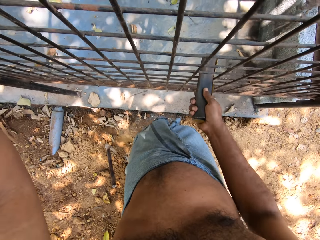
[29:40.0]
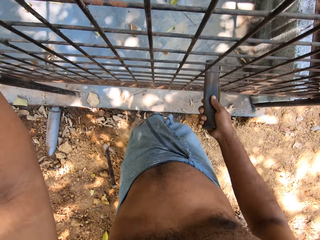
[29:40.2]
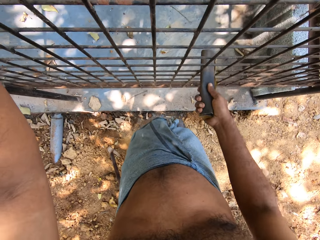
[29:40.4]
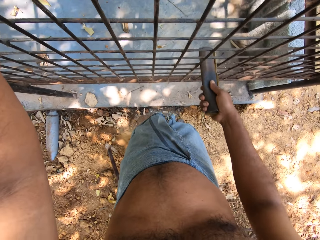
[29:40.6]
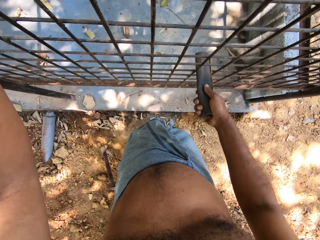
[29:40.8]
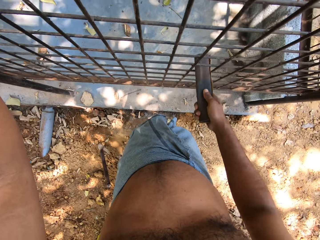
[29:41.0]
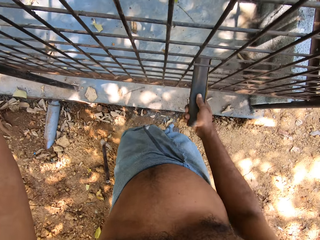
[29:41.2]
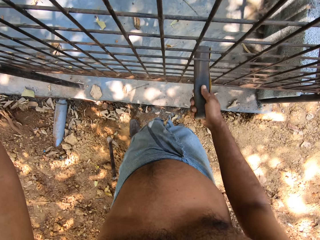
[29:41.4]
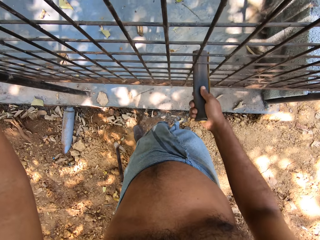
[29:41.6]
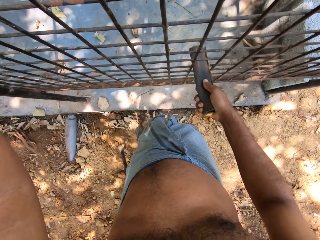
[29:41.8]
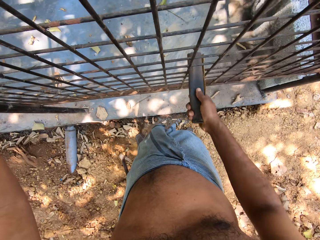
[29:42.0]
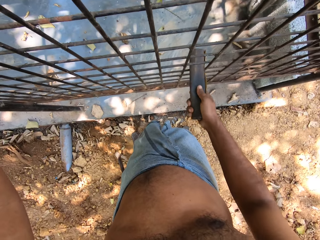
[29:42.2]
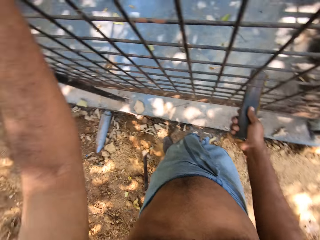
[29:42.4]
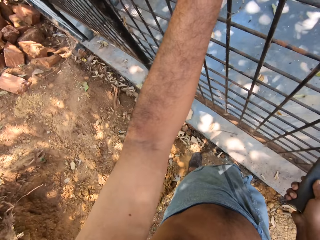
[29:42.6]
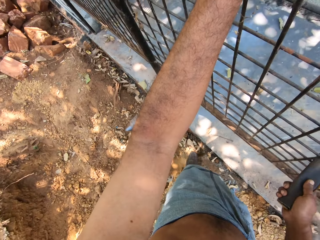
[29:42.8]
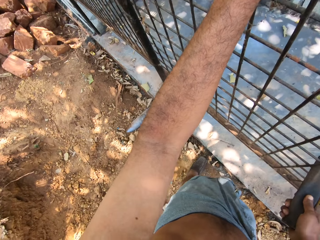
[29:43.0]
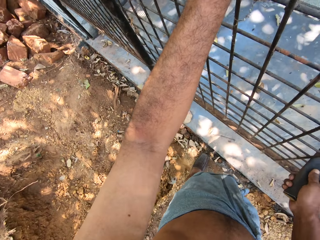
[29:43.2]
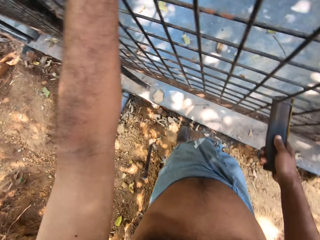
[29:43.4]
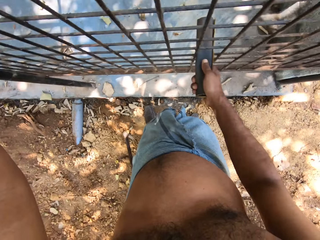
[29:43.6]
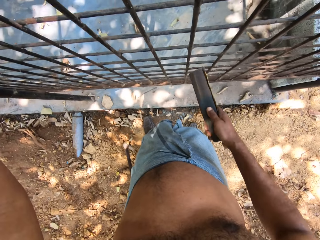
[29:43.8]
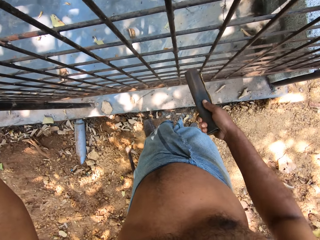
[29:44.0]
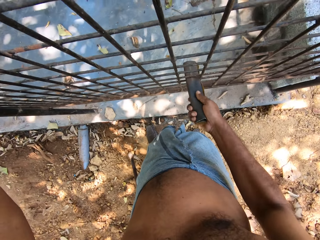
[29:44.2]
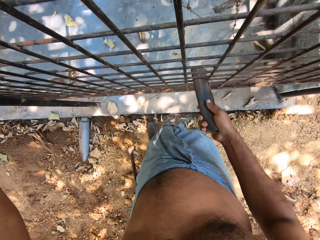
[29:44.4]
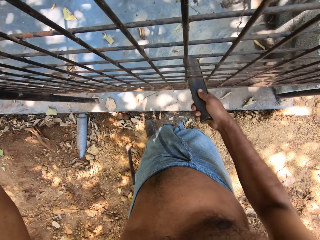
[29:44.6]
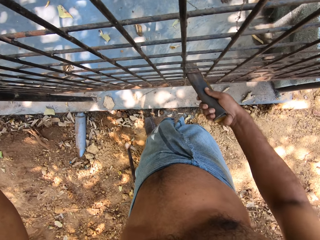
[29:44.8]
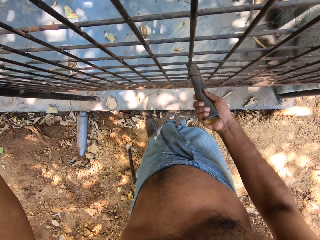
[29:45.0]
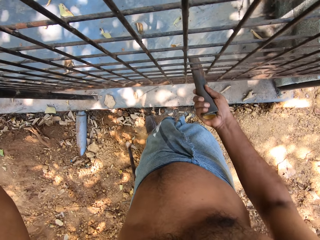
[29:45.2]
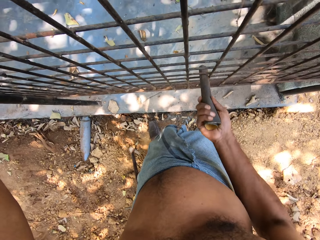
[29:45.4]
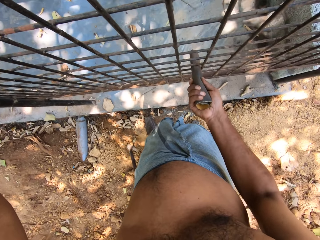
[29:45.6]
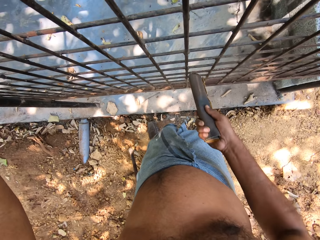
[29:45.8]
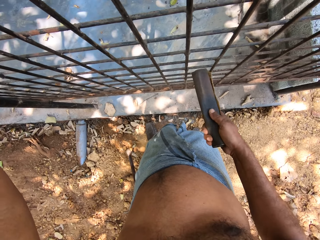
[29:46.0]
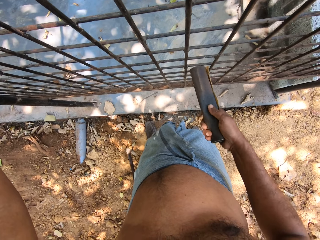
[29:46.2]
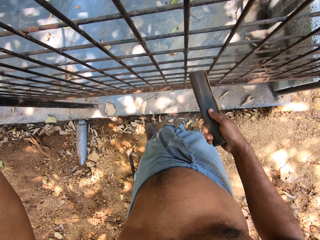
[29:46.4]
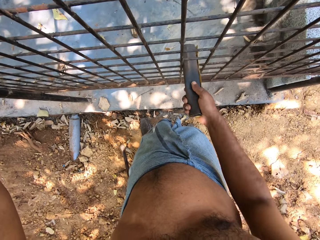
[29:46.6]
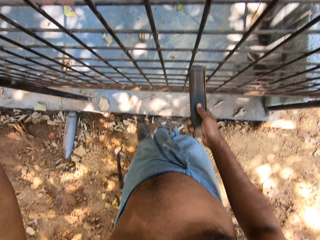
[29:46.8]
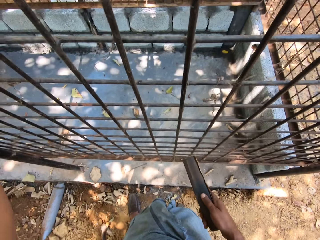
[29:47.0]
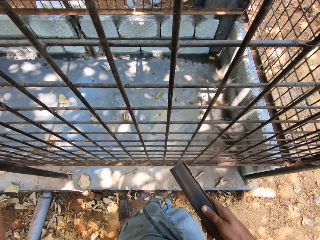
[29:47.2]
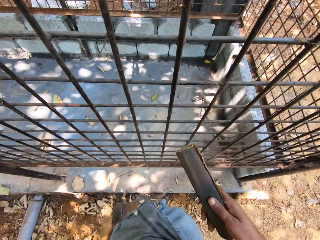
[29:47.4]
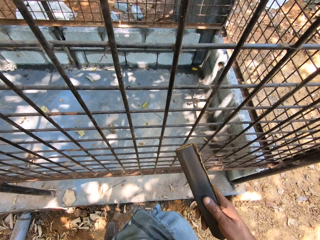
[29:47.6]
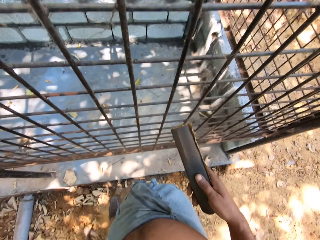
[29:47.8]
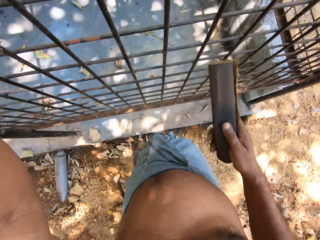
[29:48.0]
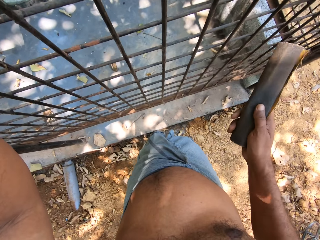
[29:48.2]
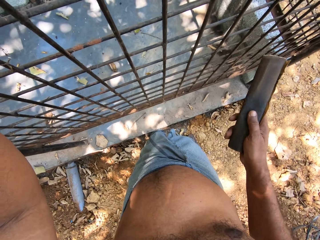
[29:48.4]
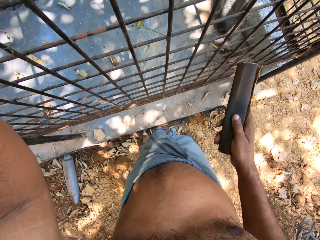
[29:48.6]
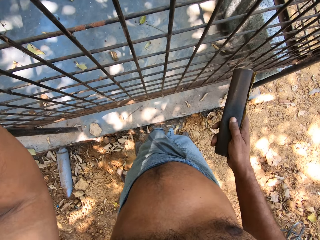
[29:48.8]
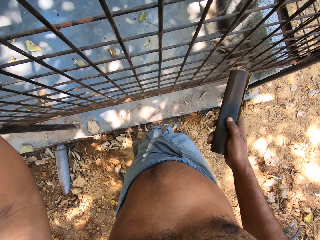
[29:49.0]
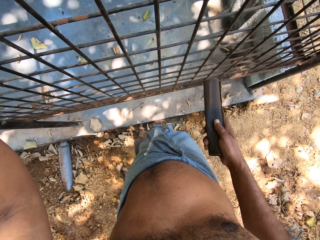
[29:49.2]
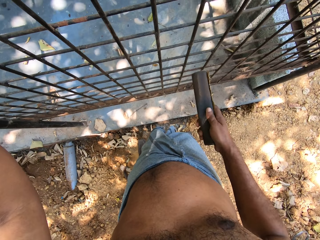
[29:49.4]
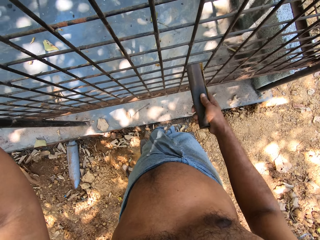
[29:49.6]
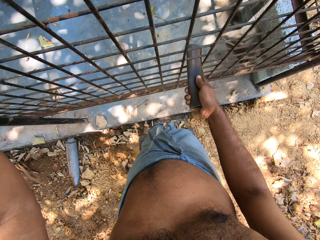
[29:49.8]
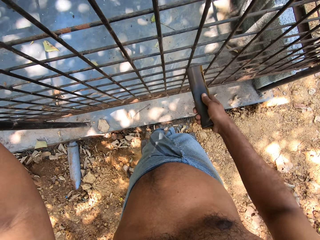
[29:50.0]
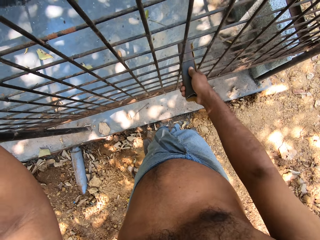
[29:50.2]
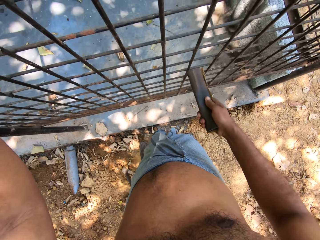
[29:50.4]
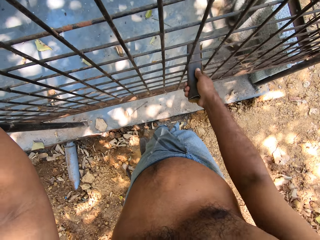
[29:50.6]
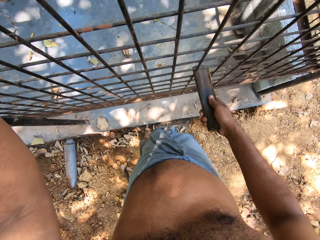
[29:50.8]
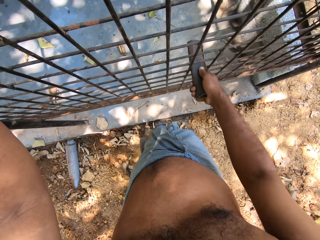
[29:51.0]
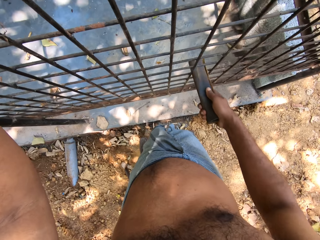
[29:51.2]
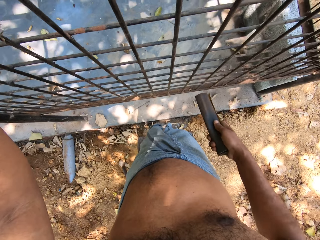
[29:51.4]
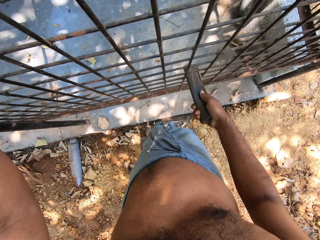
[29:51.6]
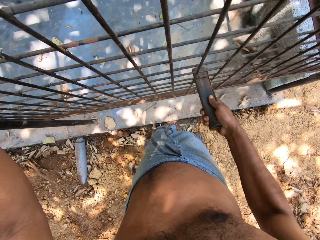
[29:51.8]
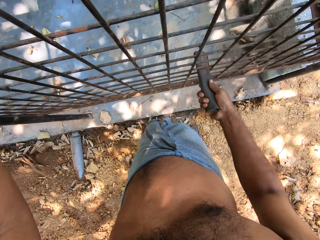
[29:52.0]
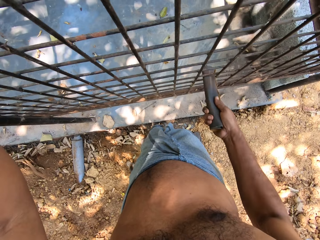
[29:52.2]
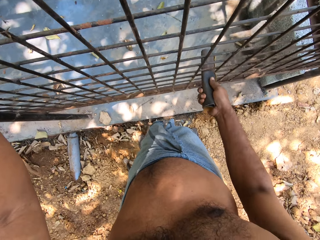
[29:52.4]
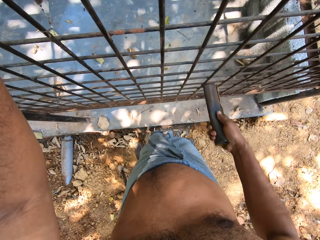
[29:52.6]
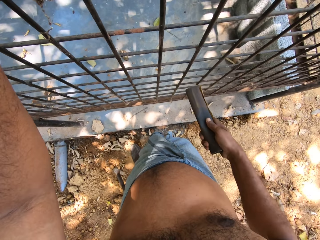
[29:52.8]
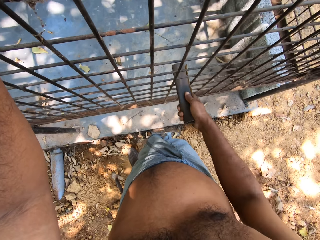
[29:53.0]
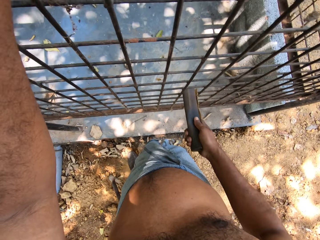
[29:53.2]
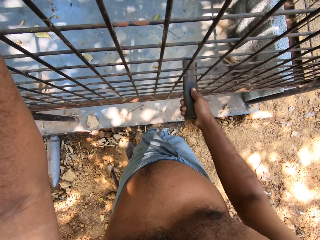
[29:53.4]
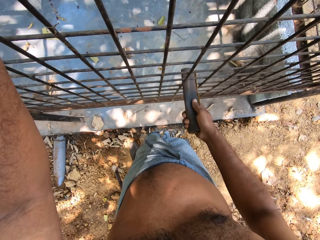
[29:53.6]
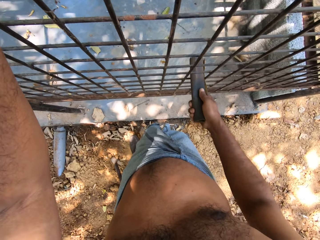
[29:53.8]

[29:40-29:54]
The camera wearer polishes the metal. He removes the sandpaper in his right hand from the burglary frame. He scratches the burglary frame with the sandpaper in his right hand.

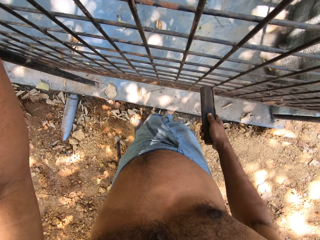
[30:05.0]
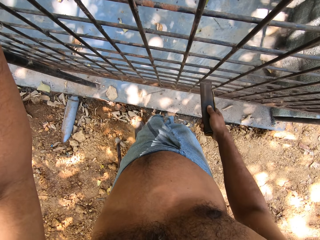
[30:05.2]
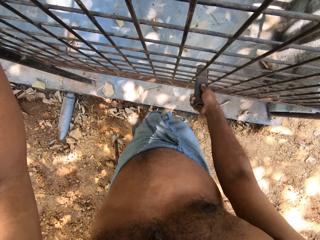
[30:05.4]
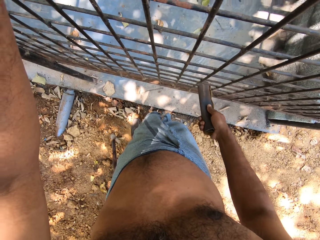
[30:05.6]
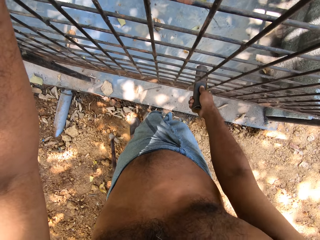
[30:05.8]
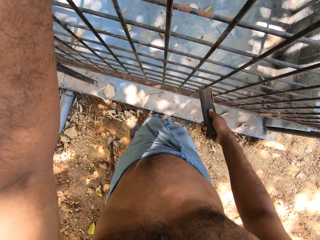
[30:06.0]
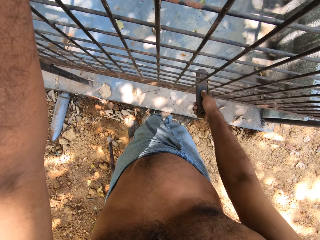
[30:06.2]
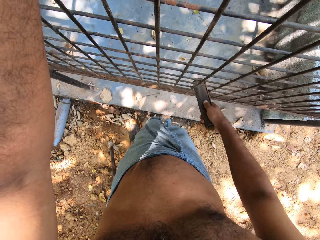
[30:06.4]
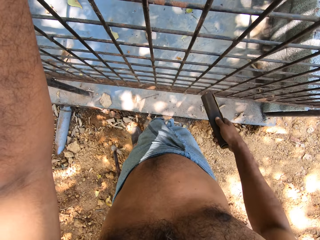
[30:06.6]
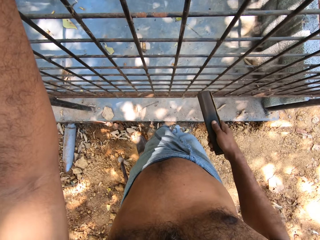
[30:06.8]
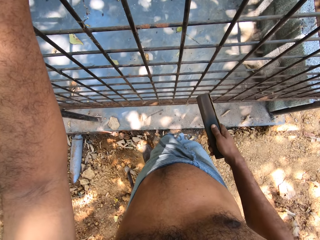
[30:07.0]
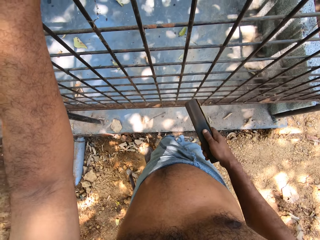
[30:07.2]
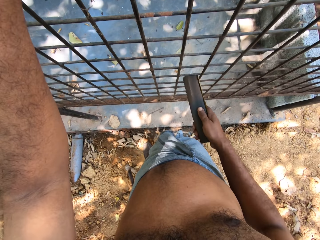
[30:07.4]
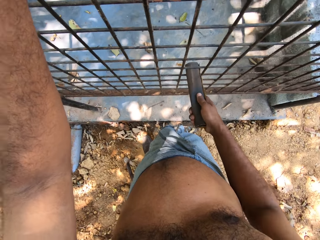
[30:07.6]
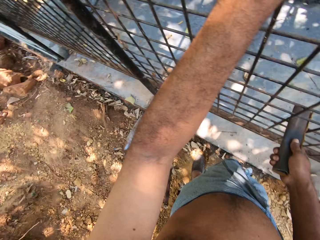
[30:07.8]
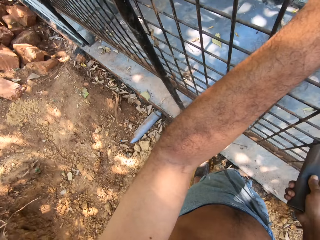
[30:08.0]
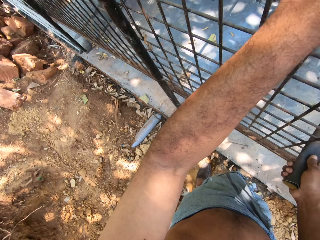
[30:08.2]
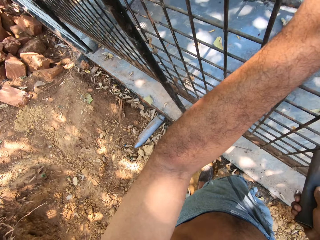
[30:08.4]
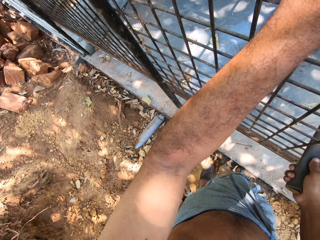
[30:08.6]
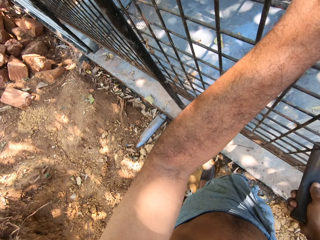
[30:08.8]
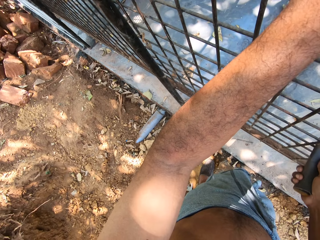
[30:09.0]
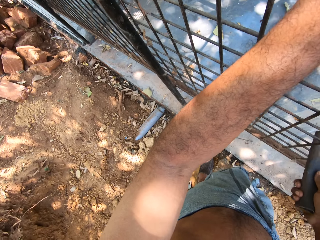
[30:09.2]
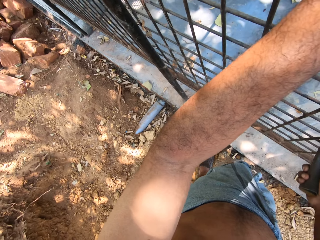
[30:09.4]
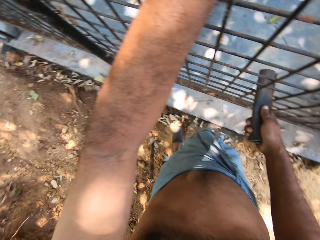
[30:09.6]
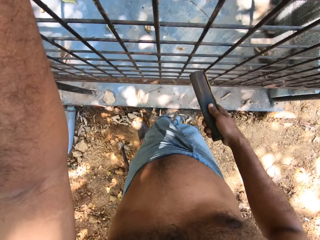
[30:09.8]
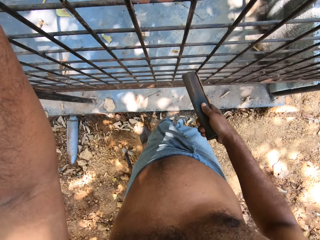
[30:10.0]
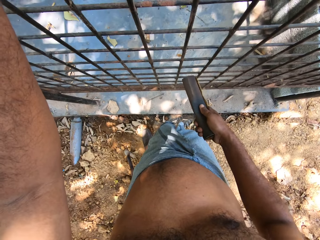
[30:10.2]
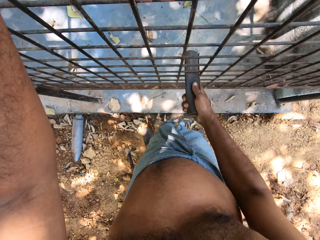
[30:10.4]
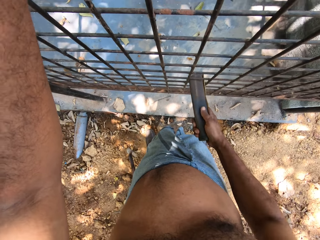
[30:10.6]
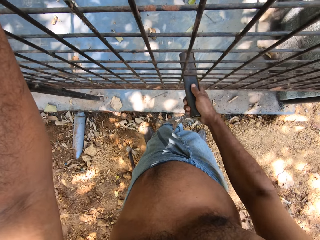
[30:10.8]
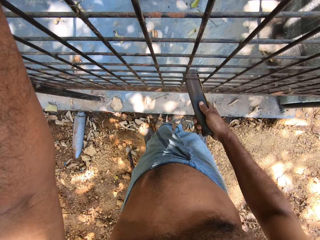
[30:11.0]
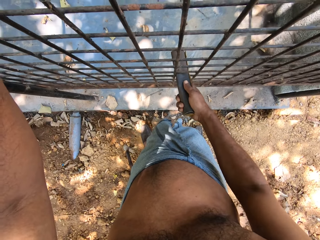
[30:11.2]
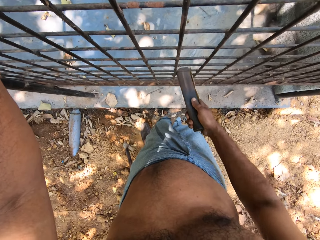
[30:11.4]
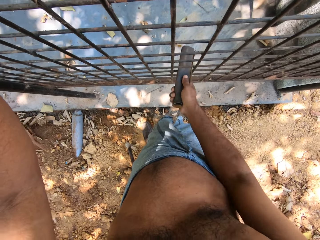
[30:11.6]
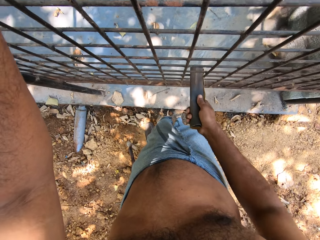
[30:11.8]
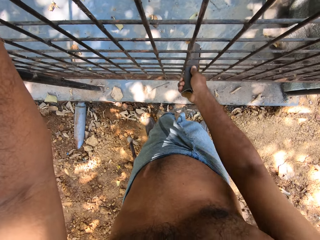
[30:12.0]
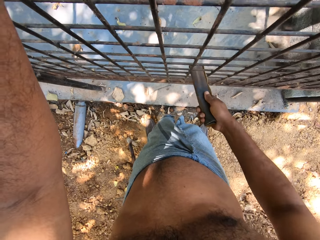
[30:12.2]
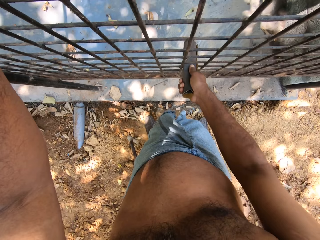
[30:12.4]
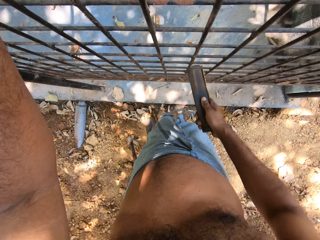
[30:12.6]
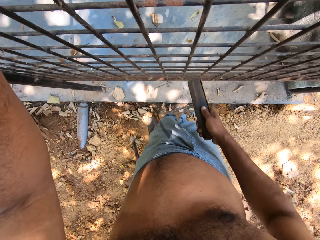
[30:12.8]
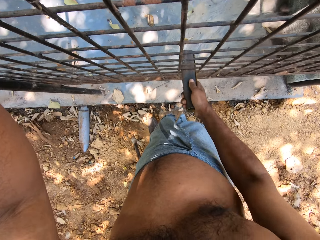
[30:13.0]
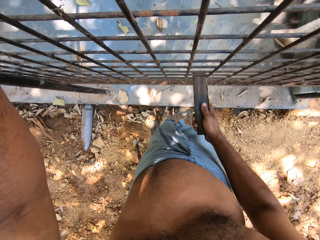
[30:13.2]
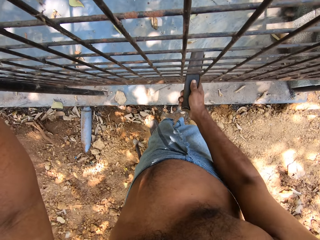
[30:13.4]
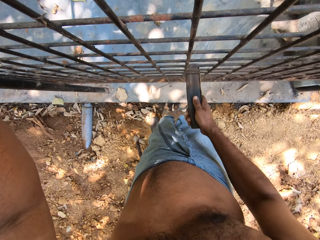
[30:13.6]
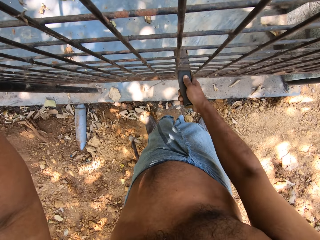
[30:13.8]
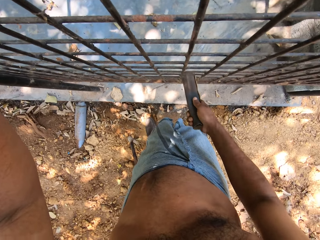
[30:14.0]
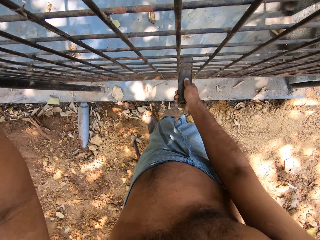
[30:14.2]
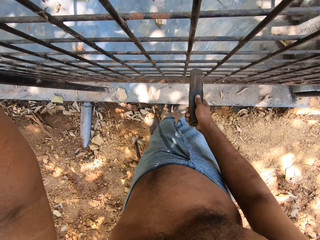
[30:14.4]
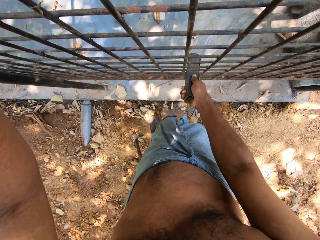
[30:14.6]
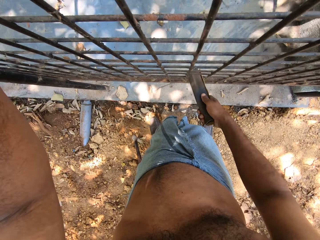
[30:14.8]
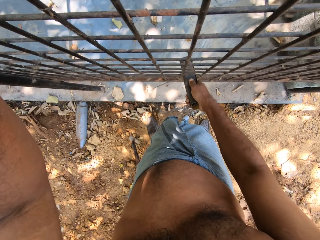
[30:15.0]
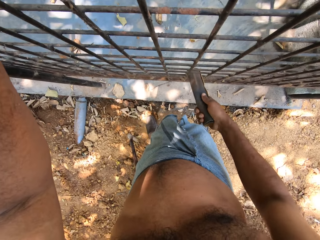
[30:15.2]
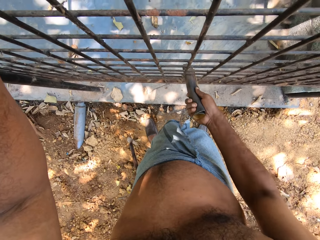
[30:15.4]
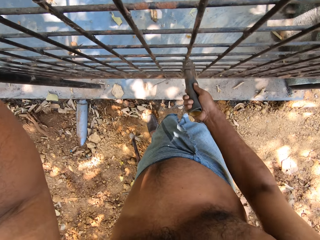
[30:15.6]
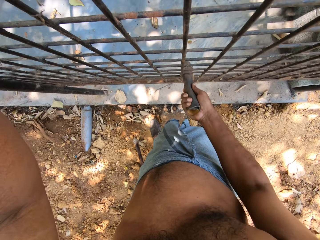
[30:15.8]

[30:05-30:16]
The camera wearer looks around.
